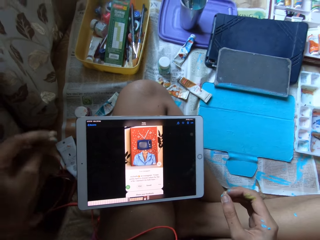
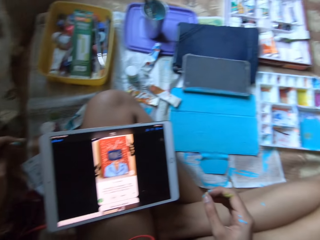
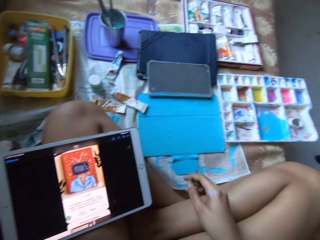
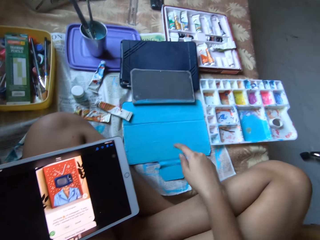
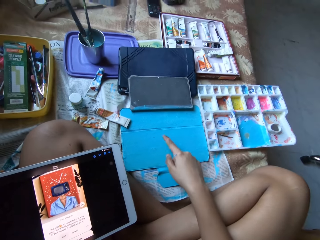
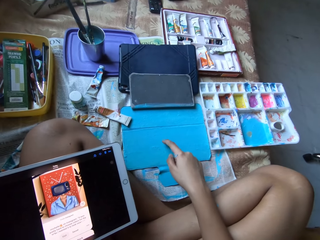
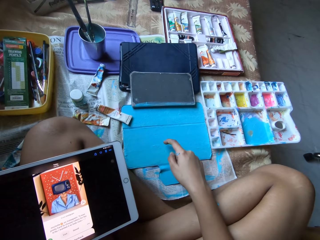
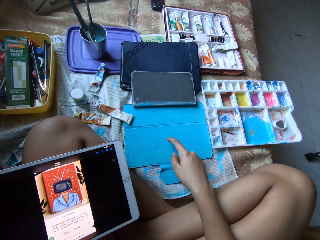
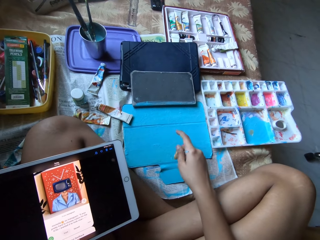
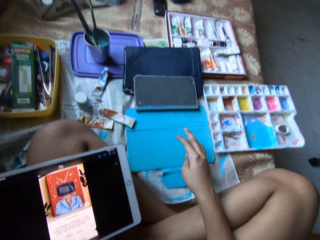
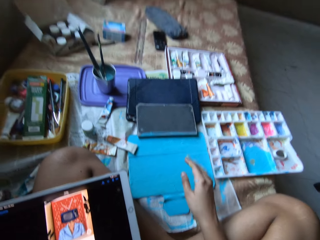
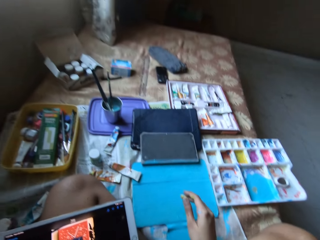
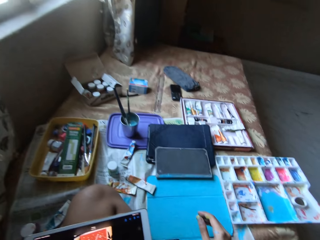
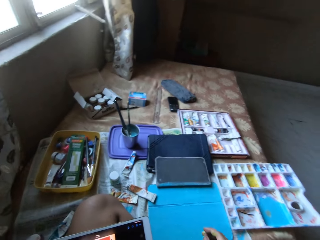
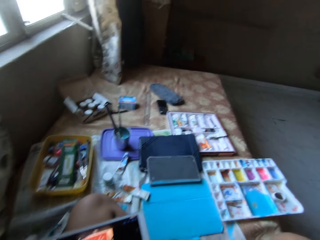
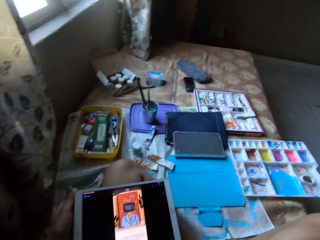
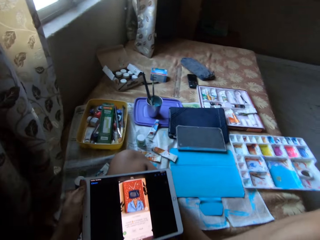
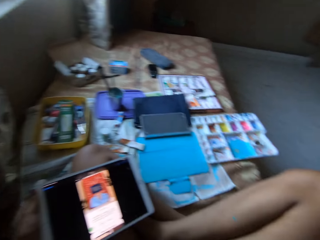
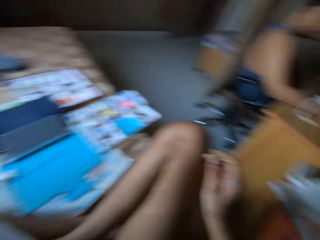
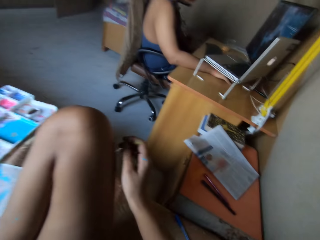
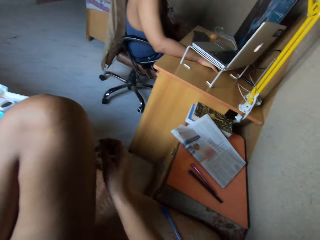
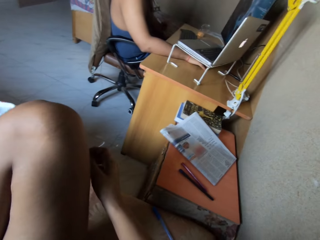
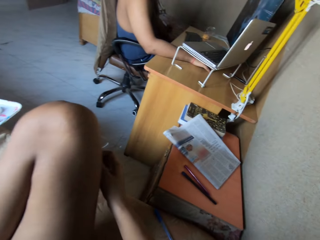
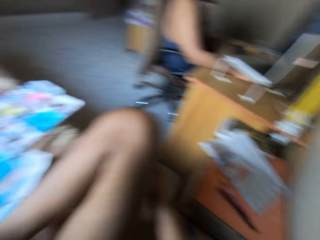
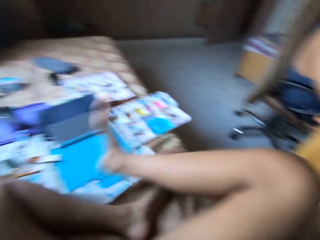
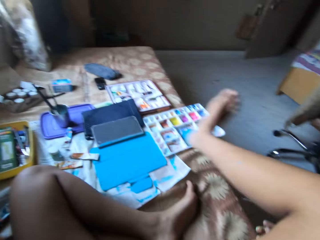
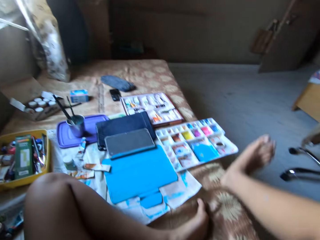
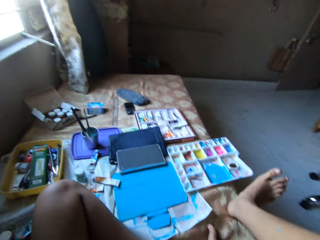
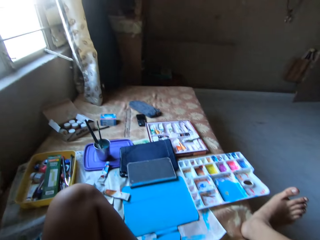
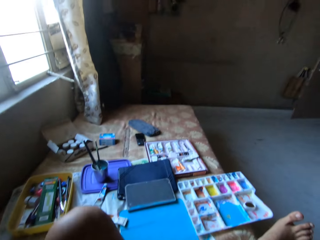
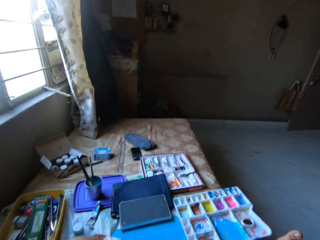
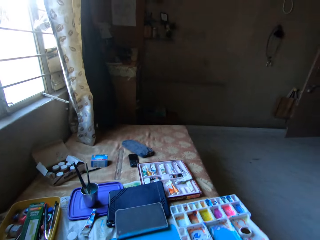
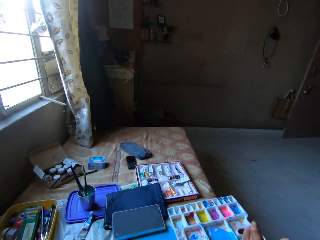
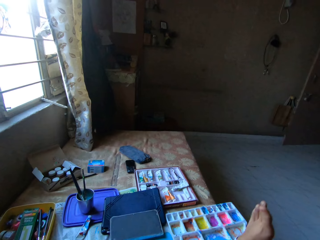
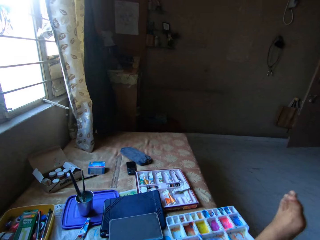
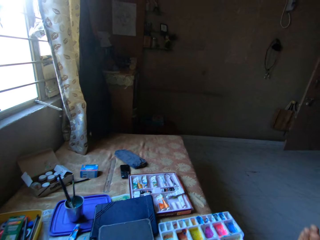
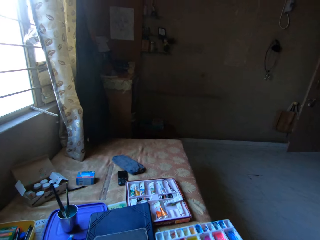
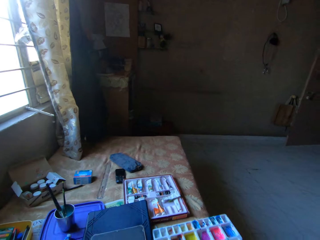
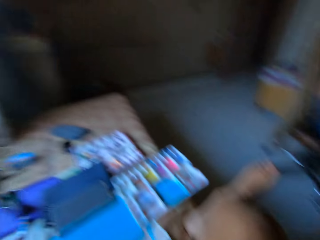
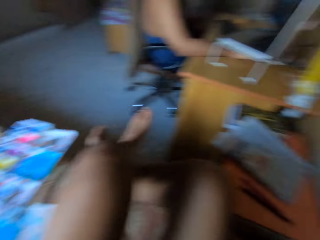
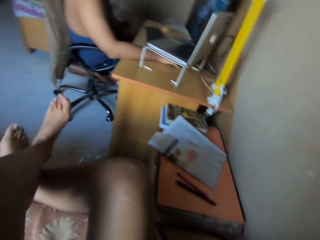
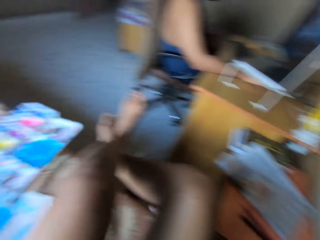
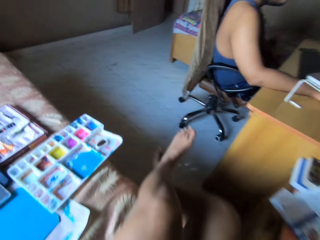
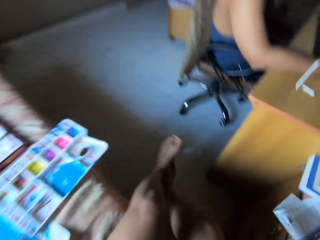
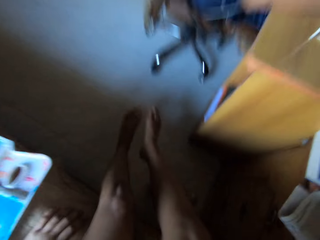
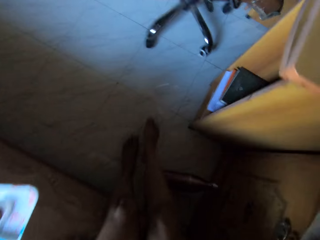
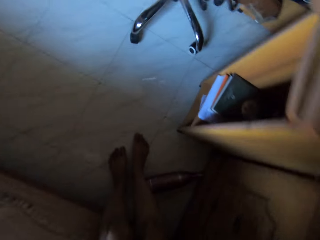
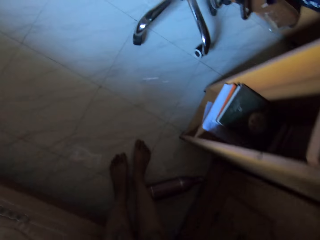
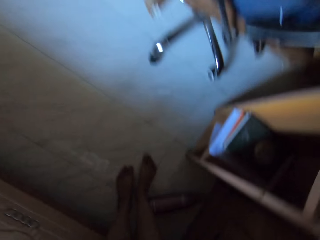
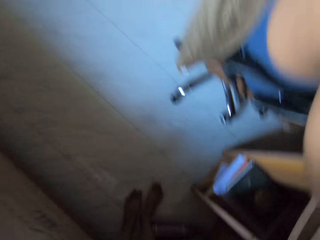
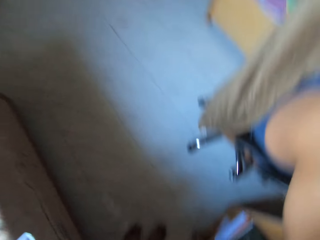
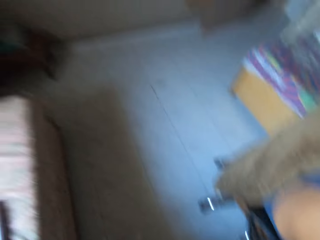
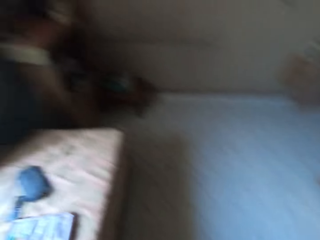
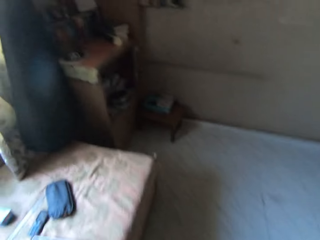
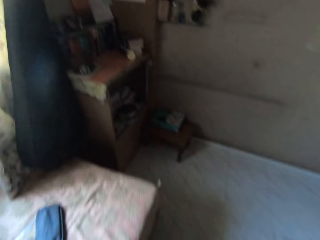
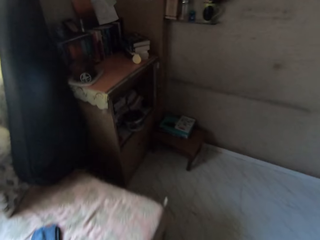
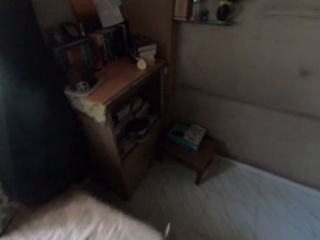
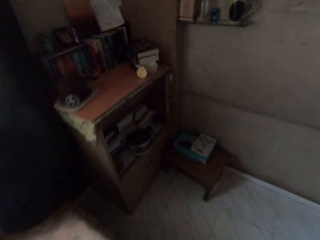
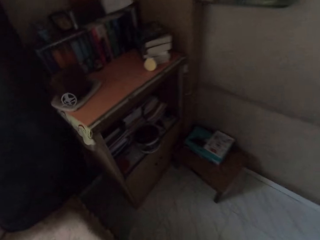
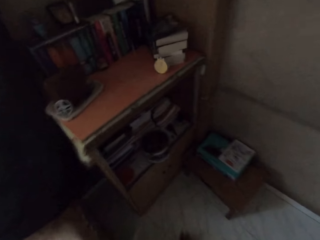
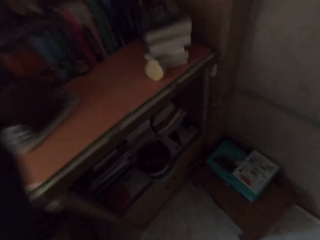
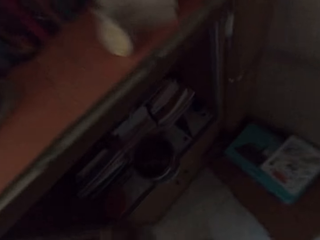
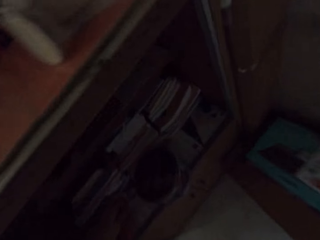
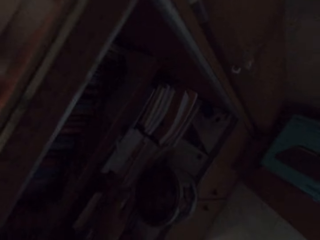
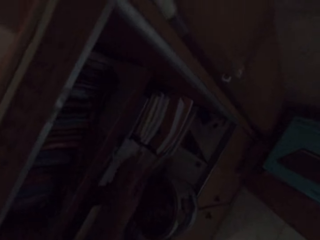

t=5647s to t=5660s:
The camera wearer taps the tablet pouch or painted notebook cover with her right hand. She holds the tablet on her left leg with her left hand. She stands up. She stands up from the bed. She knocks down a bottle with her legs. She walks over to a wooden drawer.

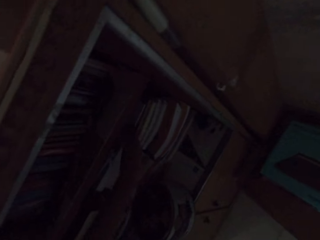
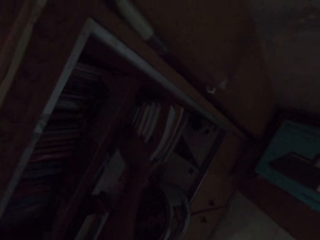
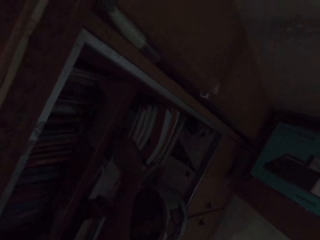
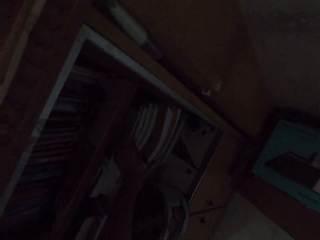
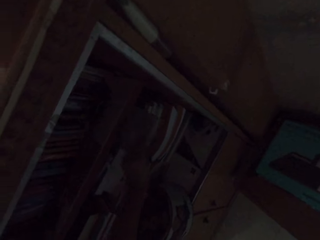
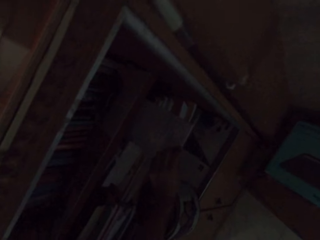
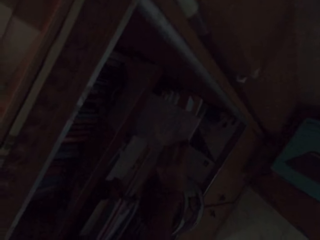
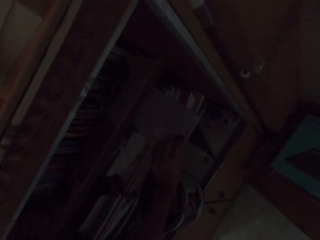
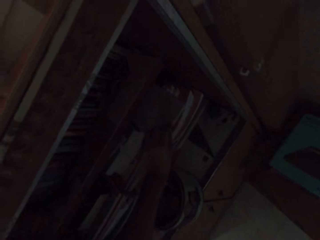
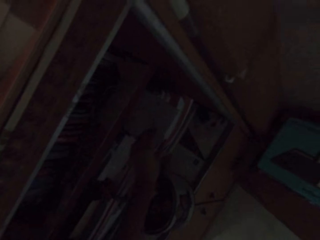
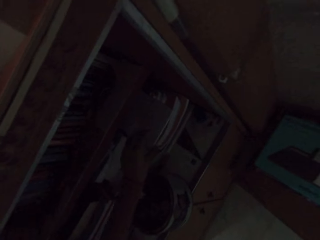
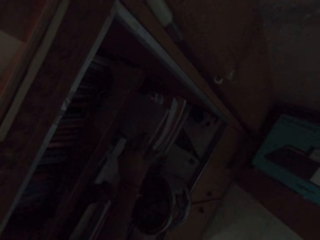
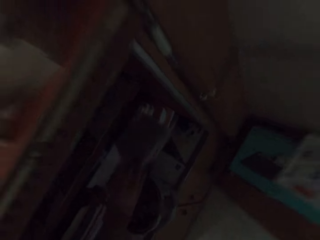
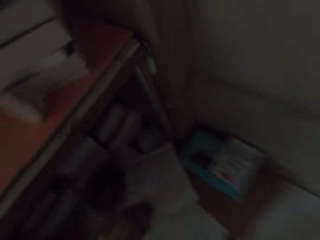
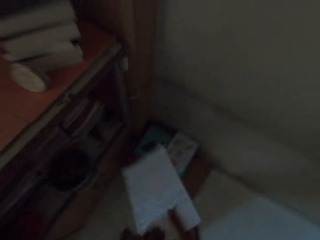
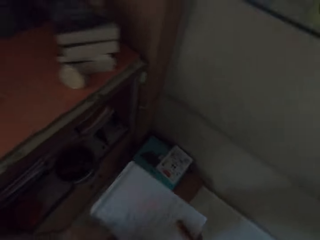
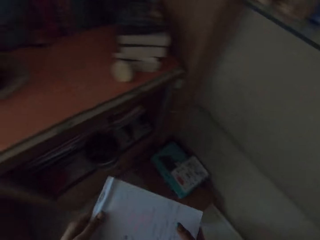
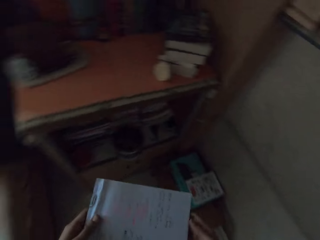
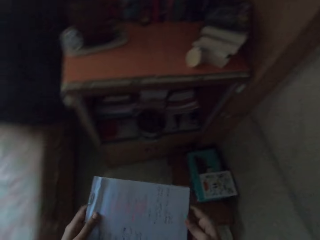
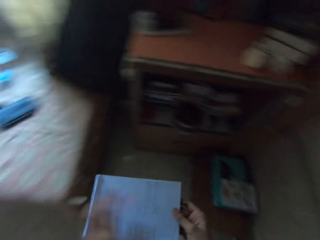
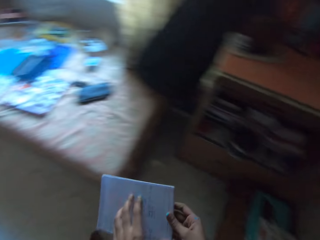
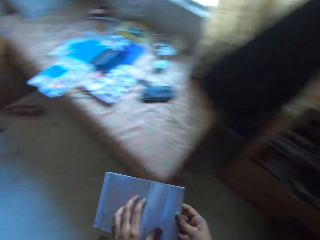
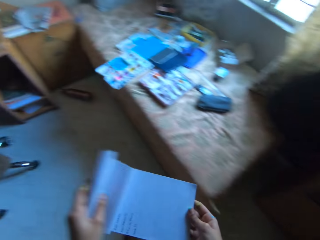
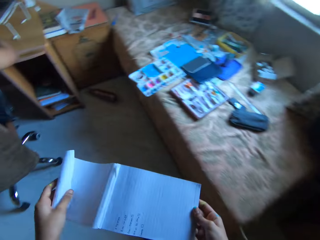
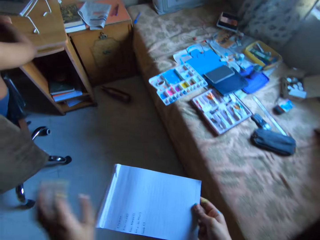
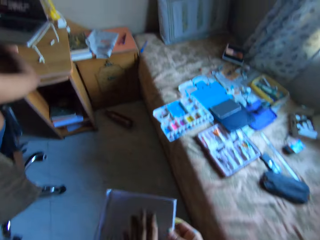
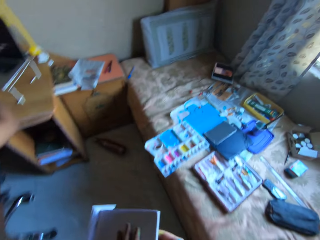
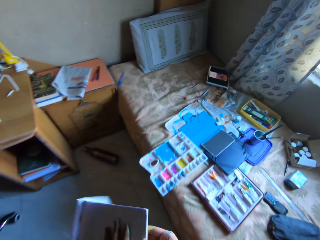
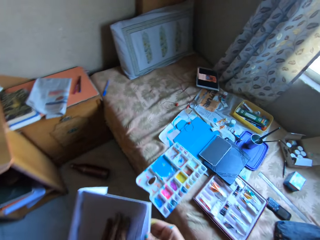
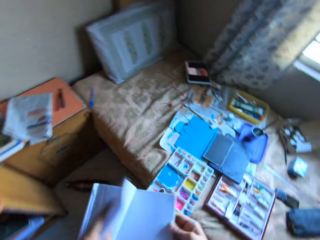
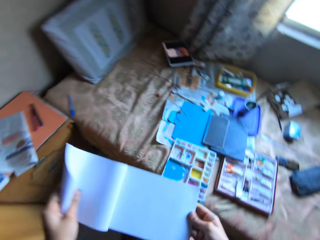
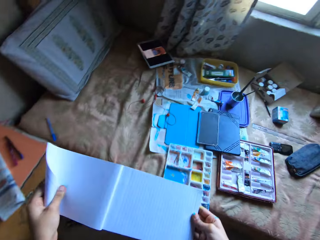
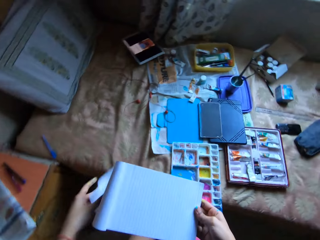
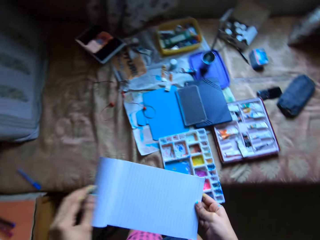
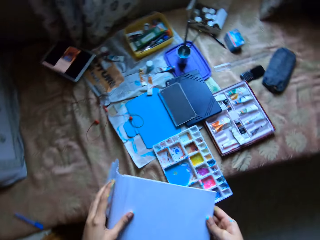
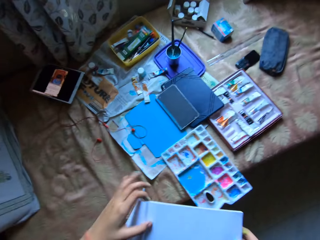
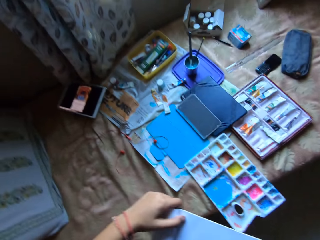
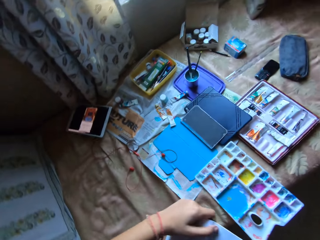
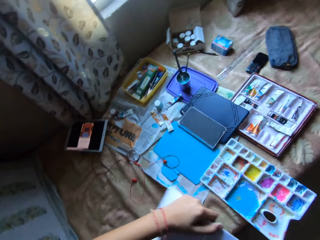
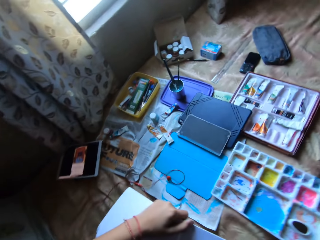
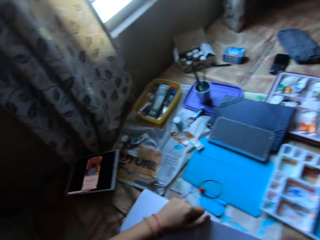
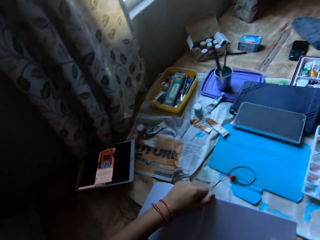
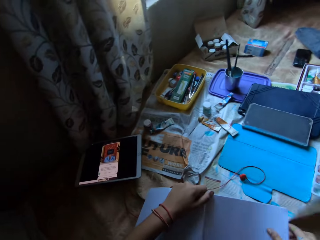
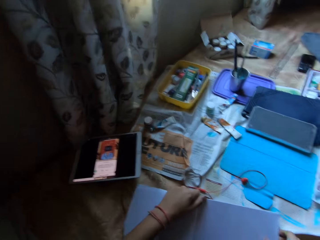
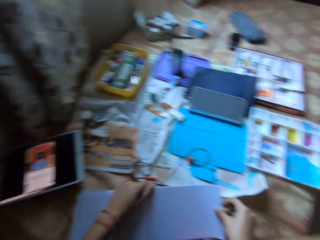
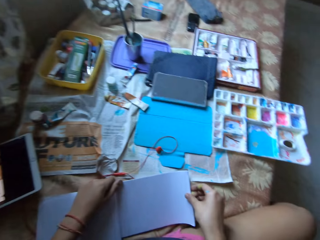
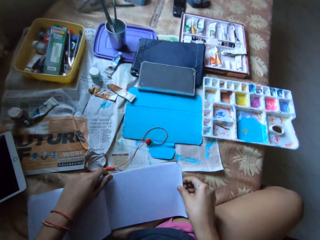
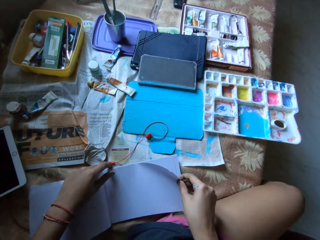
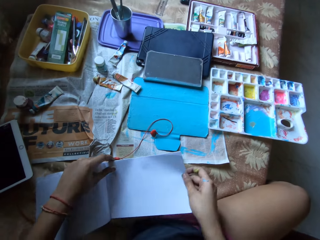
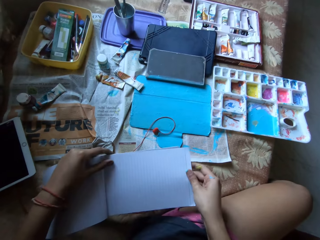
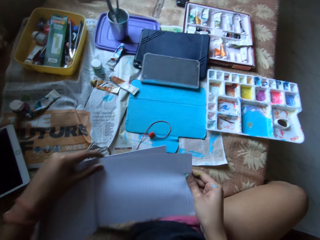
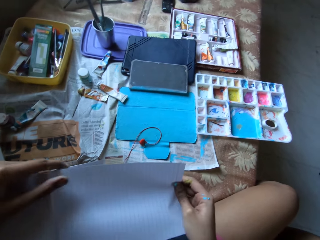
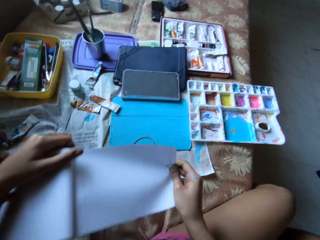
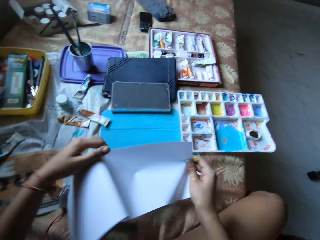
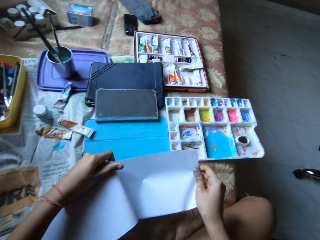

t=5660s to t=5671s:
The camera wearer takes a book from the wooden drawer with her left hand. She puts the book in her right hand with her left hand. She holds the book in her hands. She walks to the bed. She flips a page of the book with her left hand. She flips the page of the book with her left hand. She holds the book in her left hand. She sits on the bed. She places the book on the bed with her hands. She holds the page of the book with her right hand.
